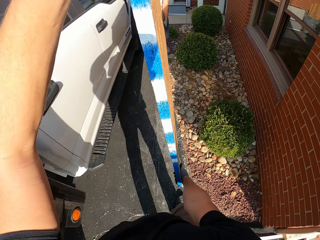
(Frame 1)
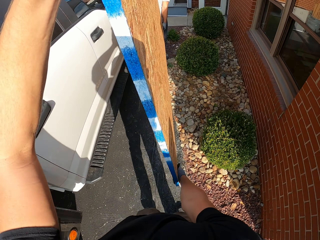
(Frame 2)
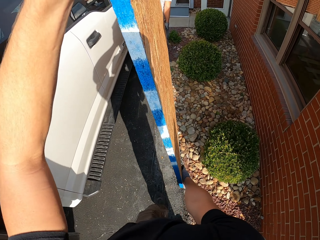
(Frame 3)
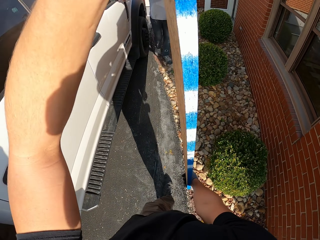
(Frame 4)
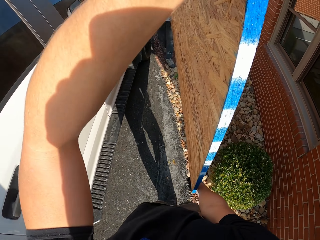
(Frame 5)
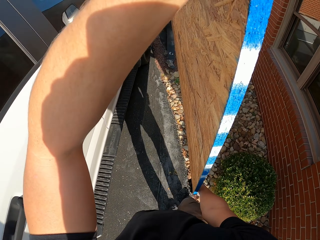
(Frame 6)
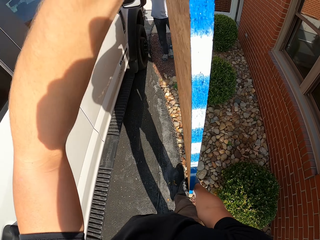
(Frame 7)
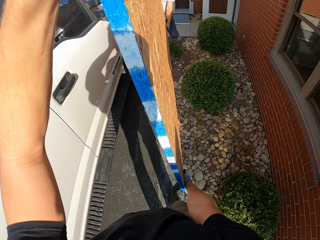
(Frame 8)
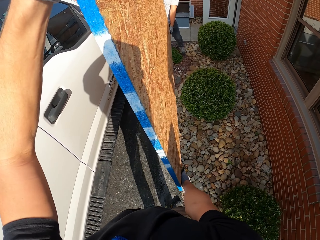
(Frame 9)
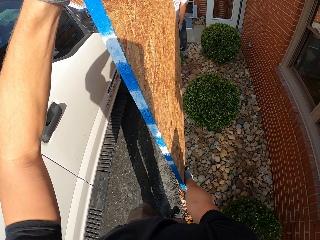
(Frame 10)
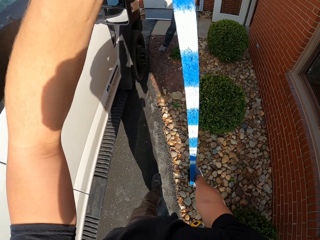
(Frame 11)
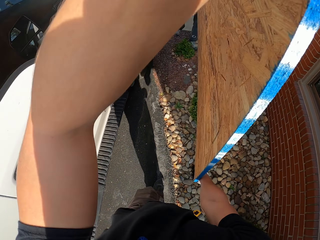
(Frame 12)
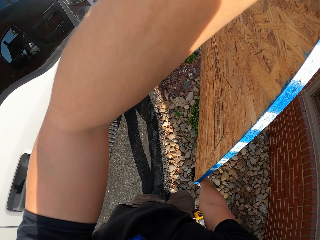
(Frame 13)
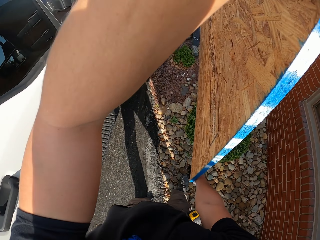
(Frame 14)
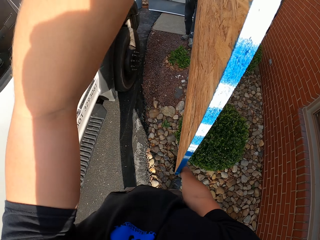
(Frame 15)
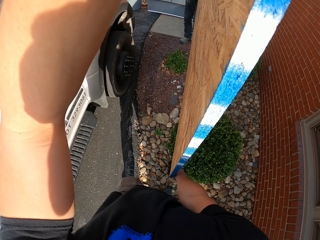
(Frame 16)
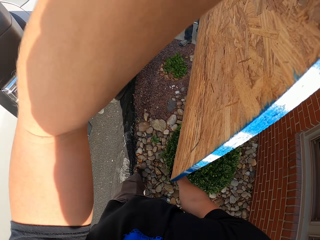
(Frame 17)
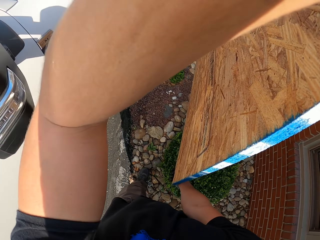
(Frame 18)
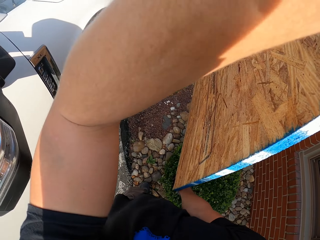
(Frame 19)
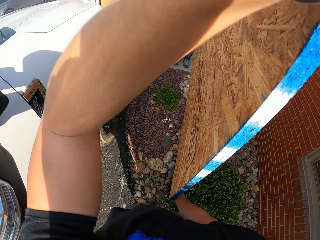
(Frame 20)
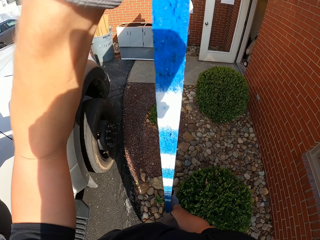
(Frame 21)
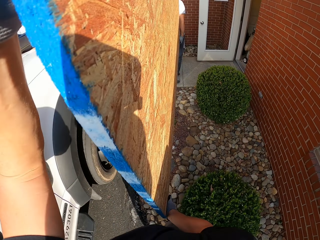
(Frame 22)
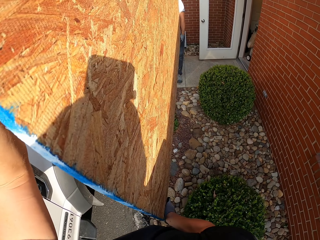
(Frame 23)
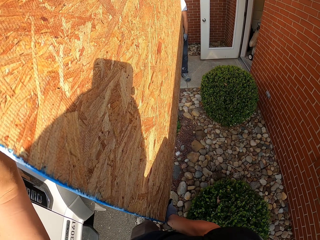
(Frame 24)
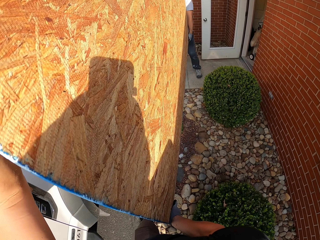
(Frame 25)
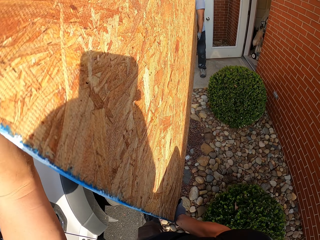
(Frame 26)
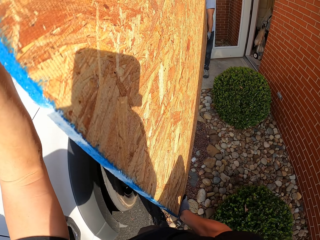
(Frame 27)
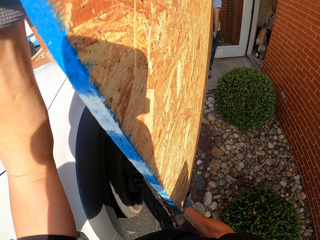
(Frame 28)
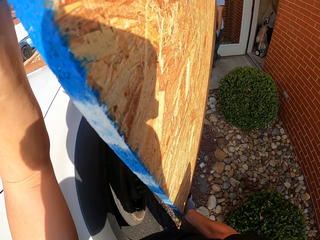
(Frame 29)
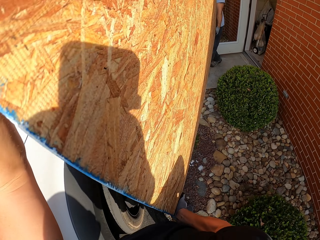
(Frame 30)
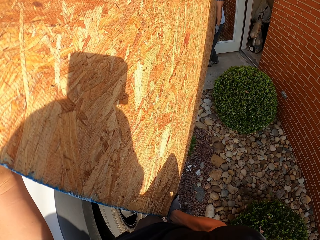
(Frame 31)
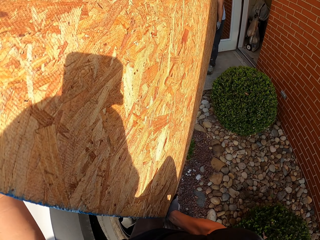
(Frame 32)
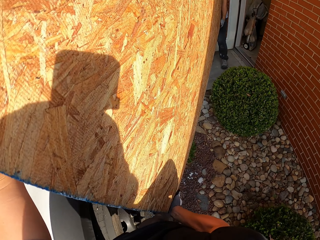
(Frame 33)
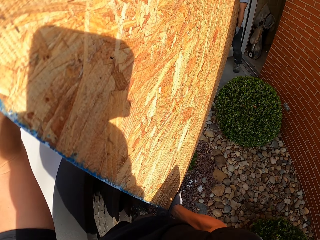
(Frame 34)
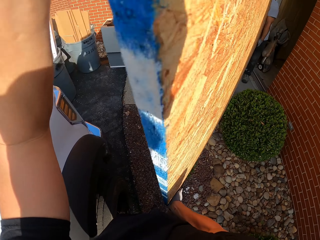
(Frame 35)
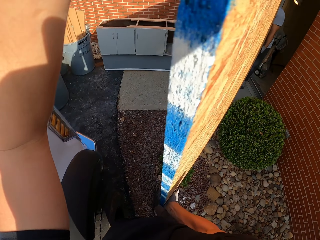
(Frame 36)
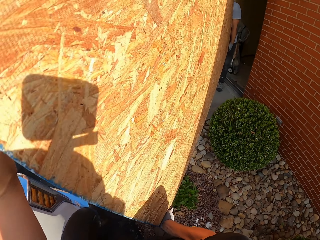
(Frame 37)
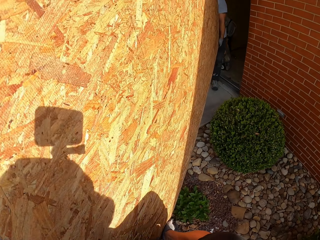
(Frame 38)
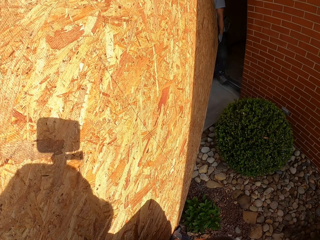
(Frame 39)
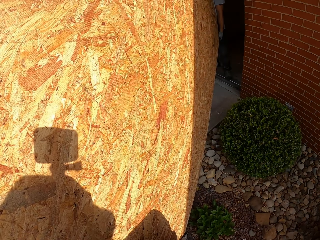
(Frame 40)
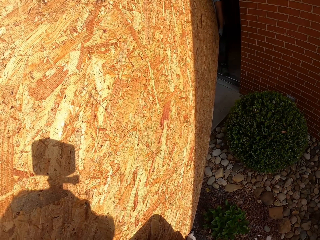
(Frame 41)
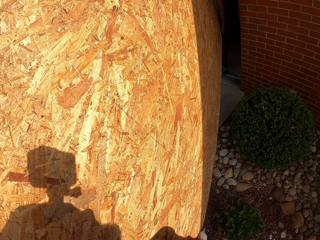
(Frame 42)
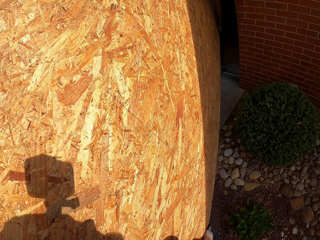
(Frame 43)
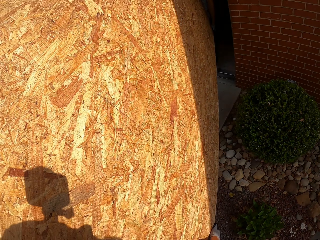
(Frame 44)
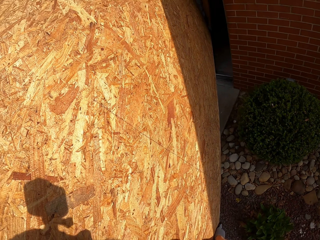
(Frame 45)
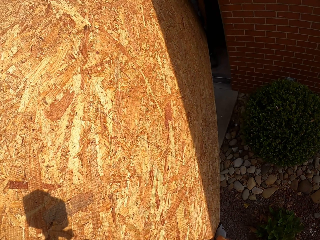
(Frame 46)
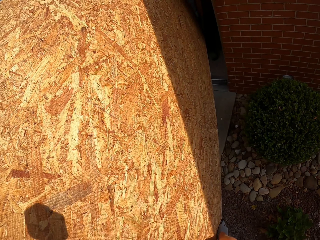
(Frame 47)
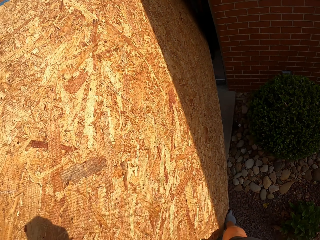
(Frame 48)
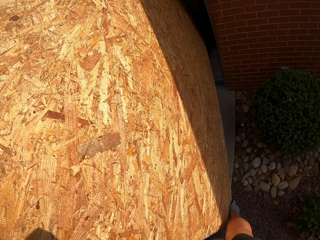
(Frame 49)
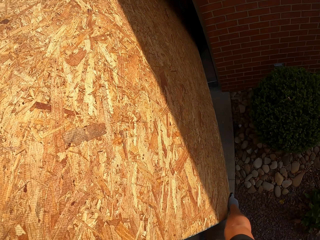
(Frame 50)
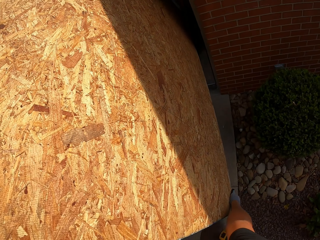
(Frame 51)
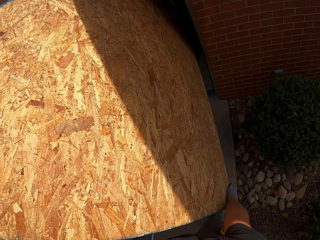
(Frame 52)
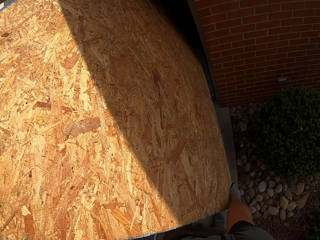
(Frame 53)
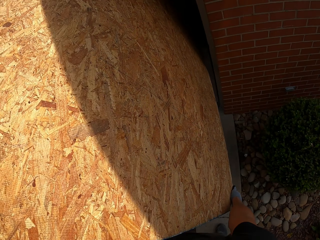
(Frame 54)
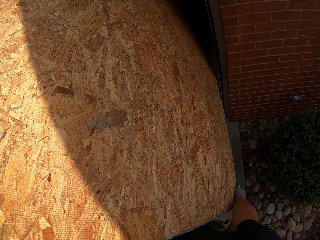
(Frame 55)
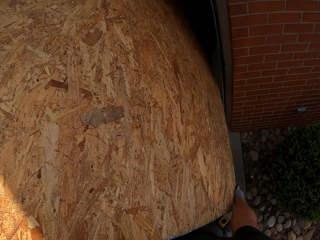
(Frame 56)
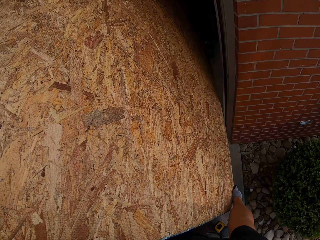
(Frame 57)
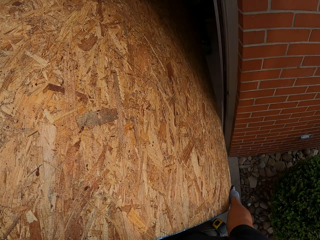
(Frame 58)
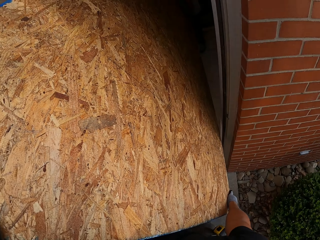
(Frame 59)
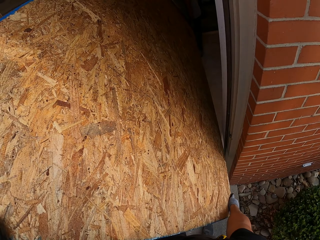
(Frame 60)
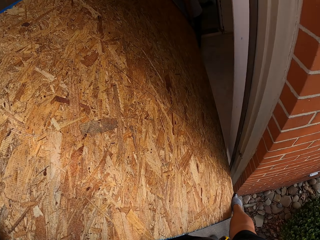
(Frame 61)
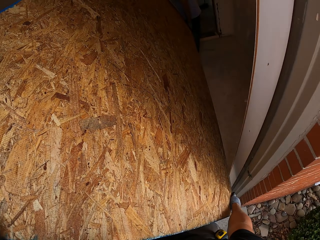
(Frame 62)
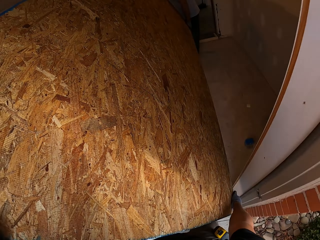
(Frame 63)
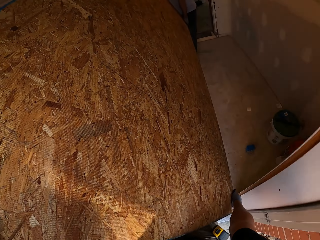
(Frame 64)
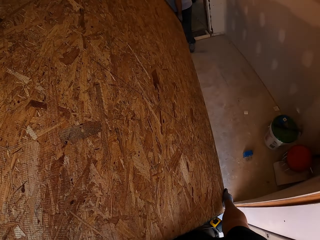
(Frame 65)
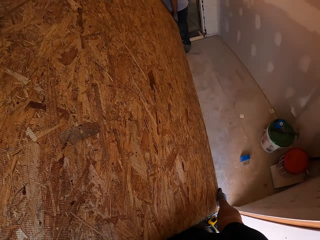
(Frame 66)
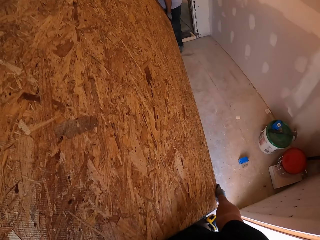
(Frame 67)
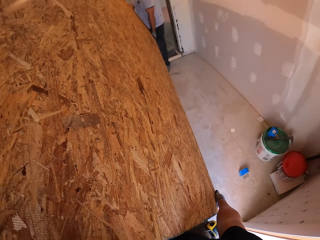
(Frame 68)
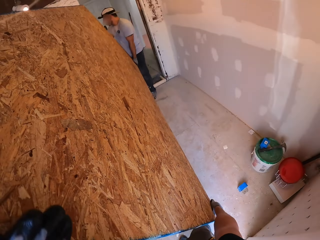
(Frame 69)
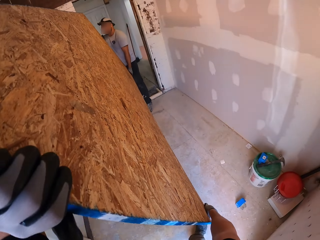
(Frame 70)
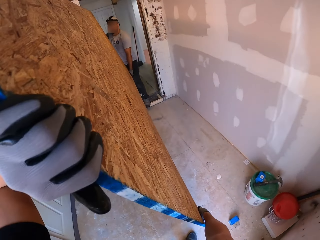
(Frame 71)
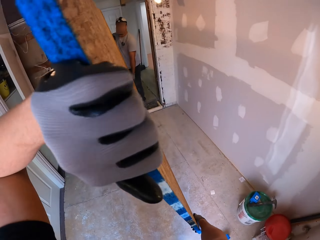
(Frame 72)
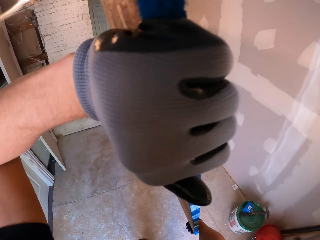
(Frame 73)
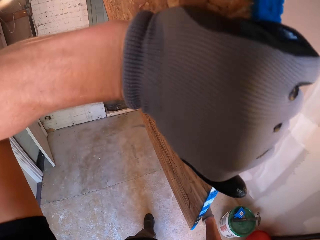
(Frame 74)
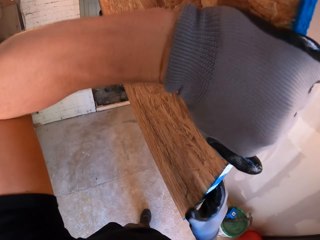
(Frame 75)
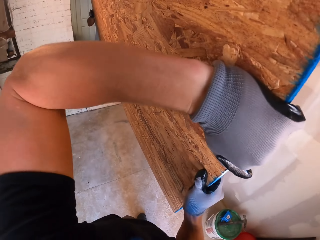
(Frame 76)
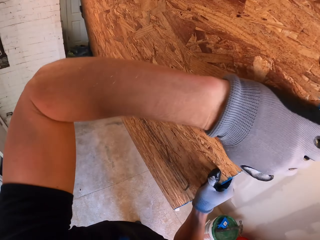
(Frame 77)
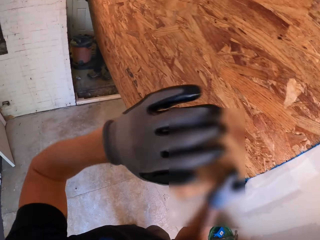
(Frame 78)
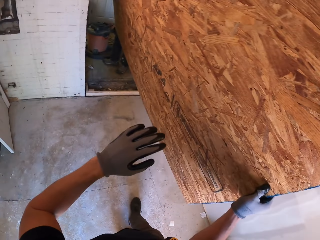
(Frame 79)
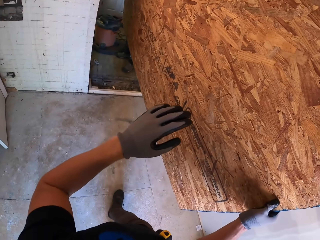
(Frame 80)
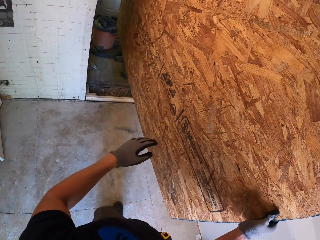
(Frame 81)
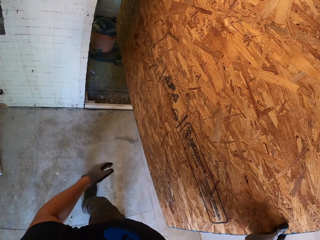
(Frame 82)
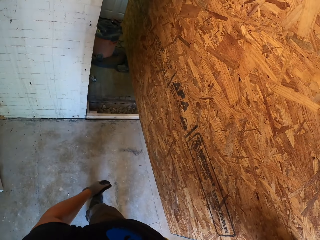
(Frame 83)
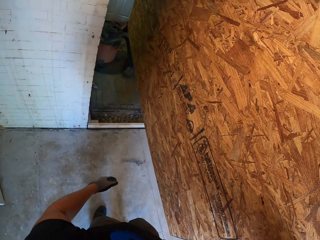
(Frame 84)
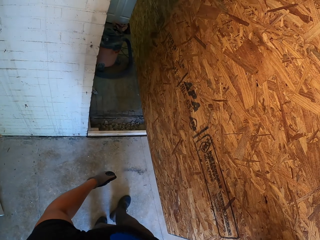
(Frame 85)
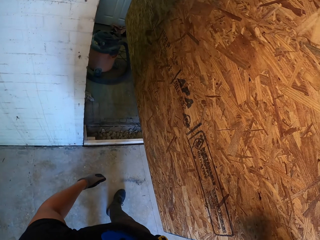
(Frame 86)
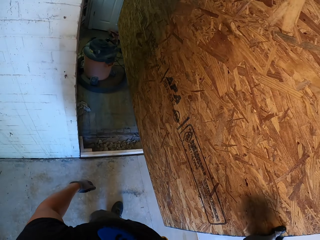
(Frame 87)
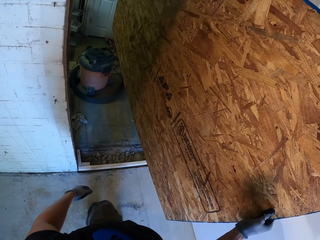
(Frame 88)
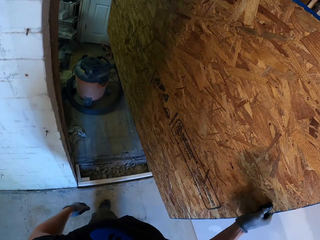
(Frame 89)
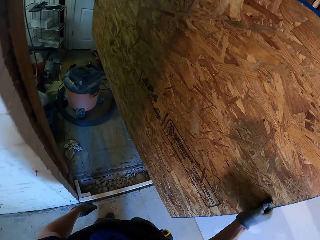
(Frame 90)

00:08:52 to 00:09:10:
A man enters the house with the camera wearer.

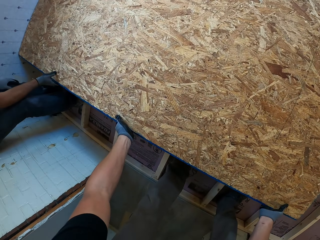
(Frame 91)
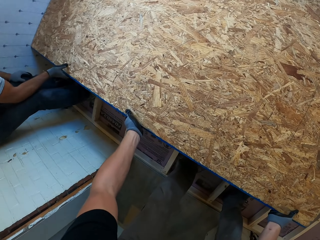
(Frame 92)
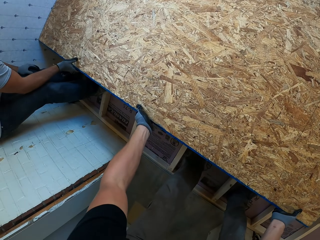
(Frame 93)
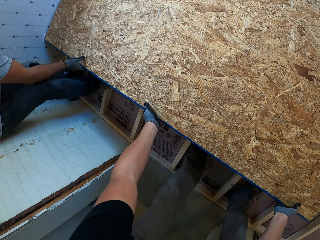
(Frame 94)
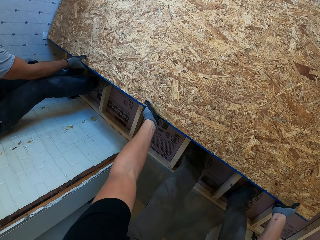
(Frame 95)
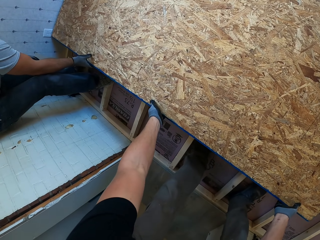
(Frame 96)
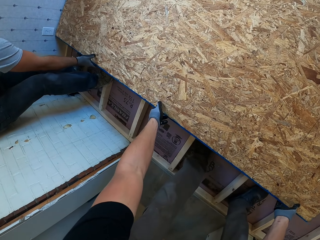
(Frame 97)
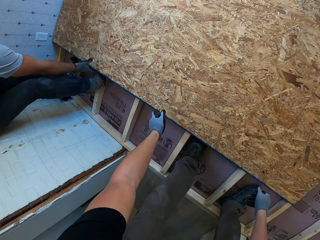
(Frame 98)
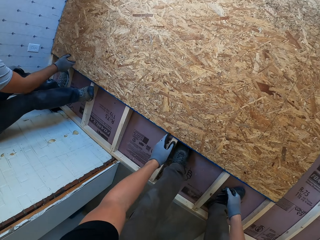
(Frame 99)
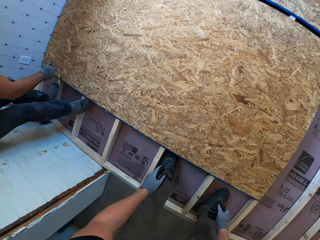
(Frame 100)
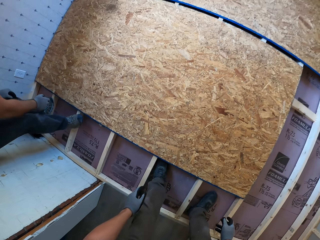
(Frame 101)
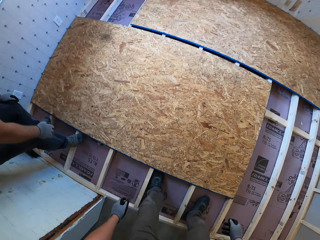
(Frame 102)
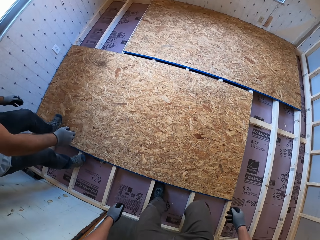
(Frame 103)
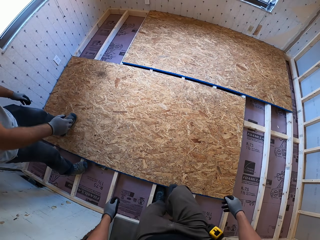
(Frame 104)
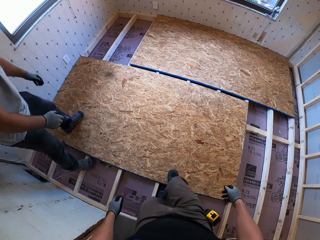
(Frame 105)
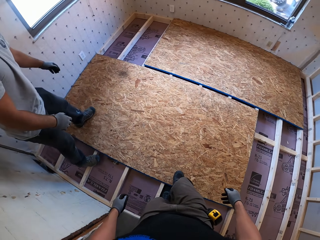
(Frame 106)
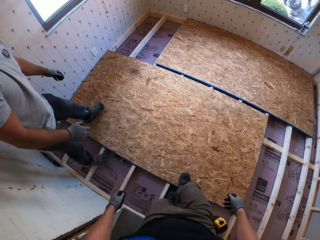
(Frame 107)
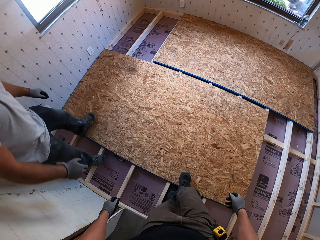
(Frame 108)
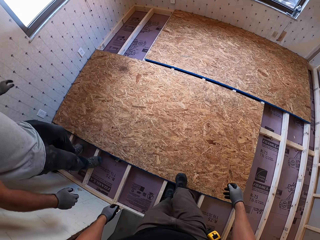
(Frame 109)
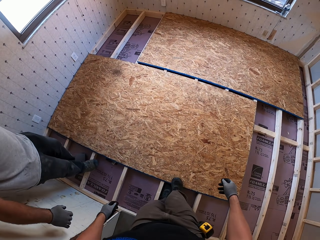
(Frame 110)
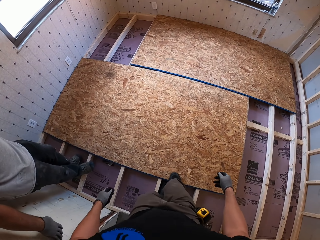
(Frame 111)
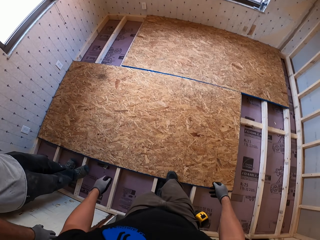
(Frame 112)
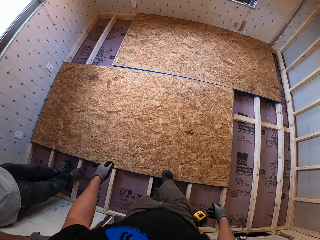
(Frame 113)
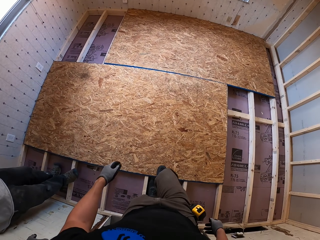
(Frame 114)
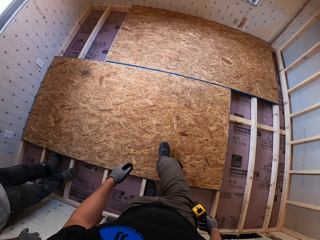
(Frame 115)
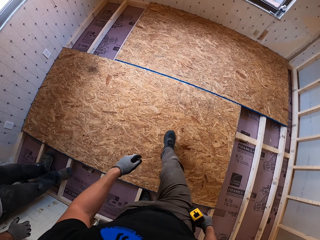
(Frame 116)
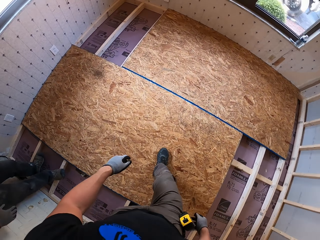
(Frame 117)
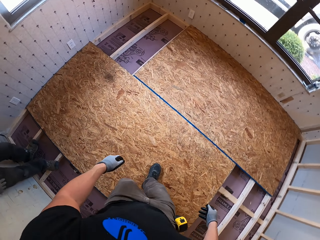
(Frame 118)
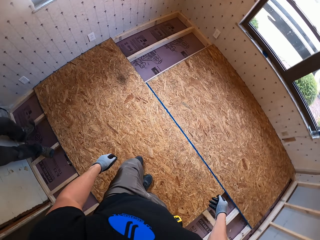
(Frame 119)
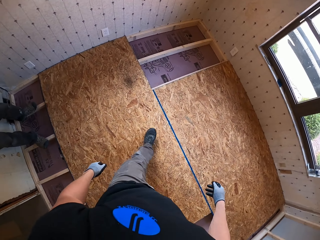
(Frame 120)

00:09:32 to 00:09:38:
A person places the board on the floor. The person steps on the board and looks around. The camera wearer pushes the board in position with his right leg.
